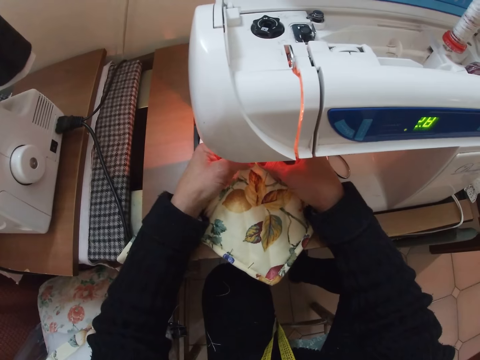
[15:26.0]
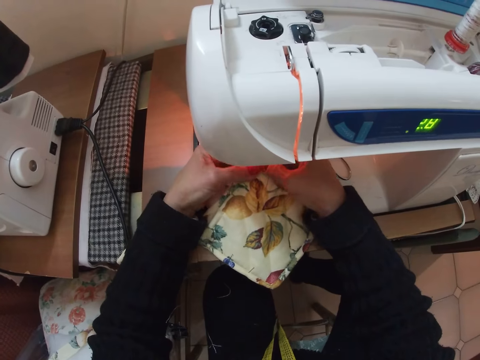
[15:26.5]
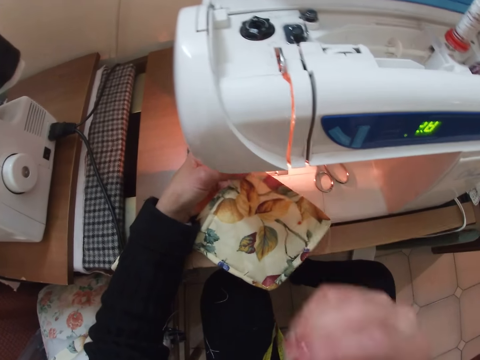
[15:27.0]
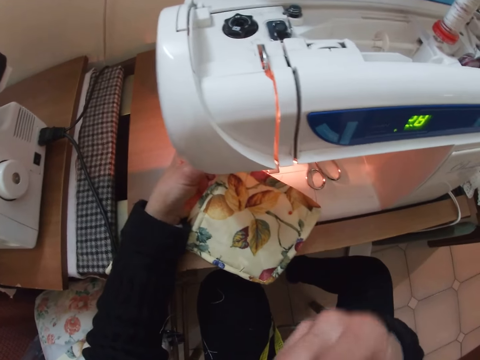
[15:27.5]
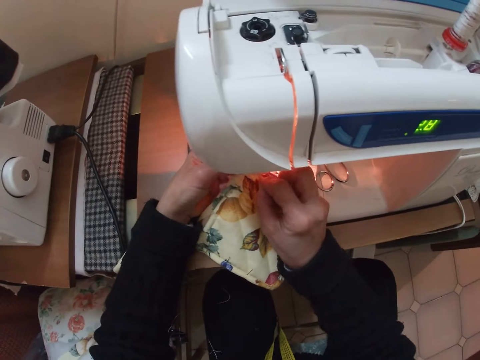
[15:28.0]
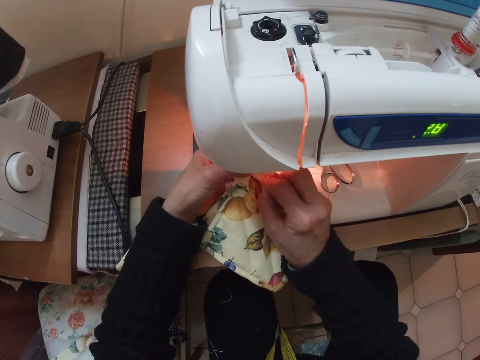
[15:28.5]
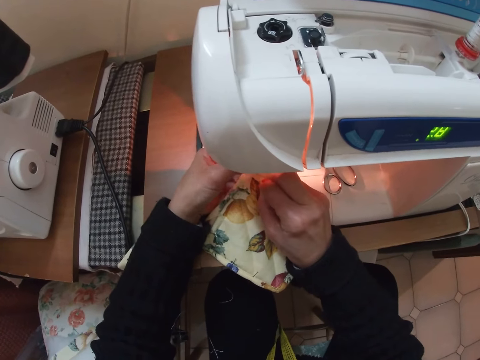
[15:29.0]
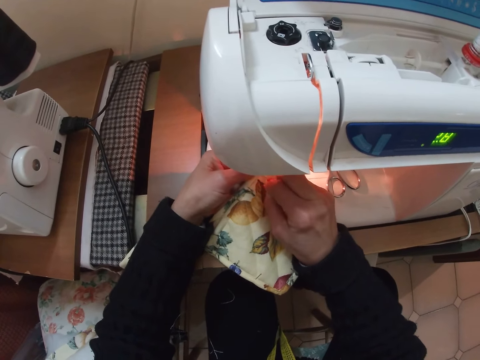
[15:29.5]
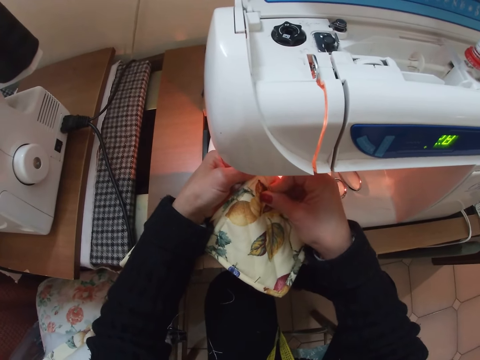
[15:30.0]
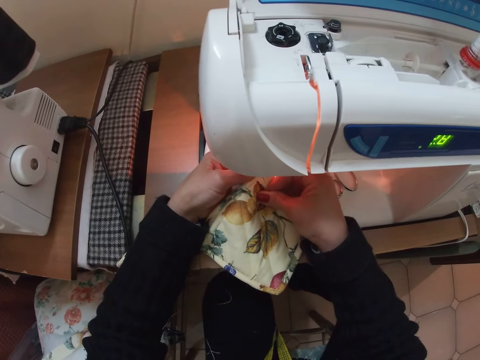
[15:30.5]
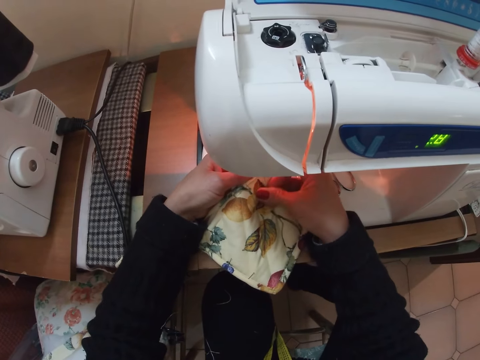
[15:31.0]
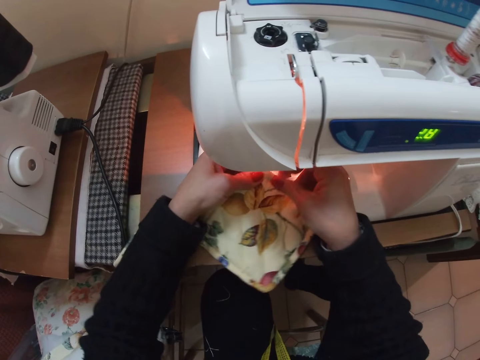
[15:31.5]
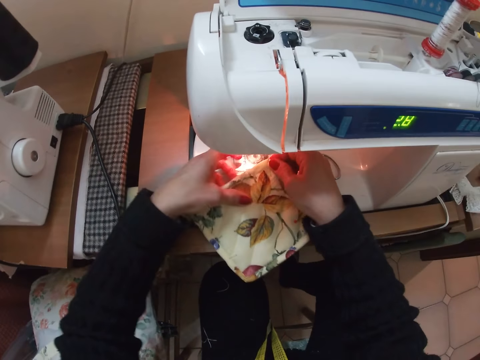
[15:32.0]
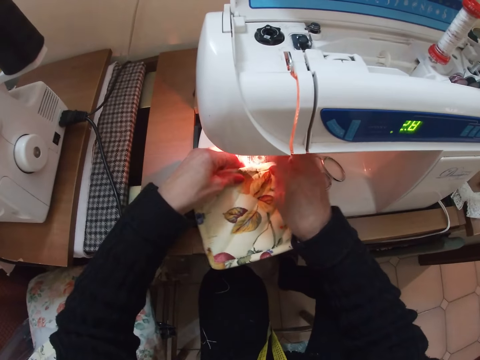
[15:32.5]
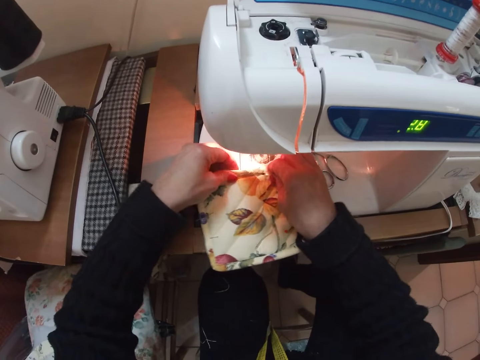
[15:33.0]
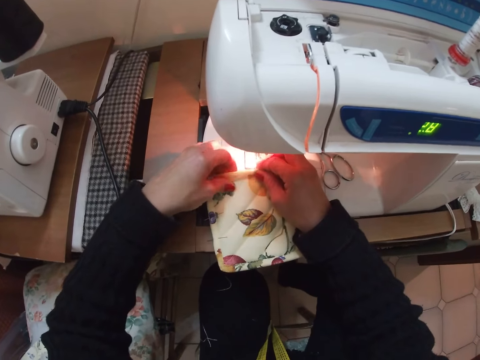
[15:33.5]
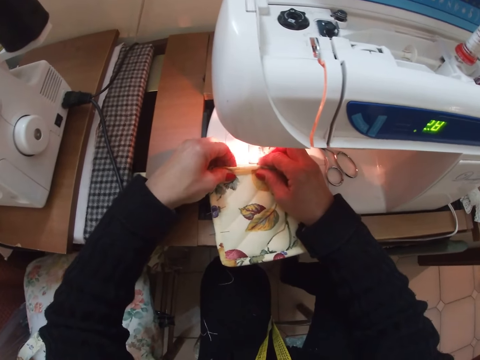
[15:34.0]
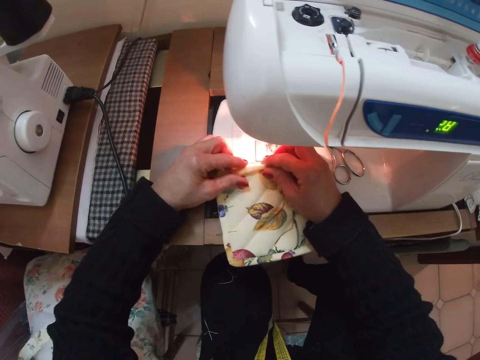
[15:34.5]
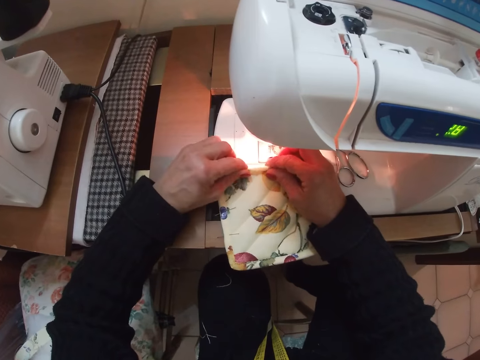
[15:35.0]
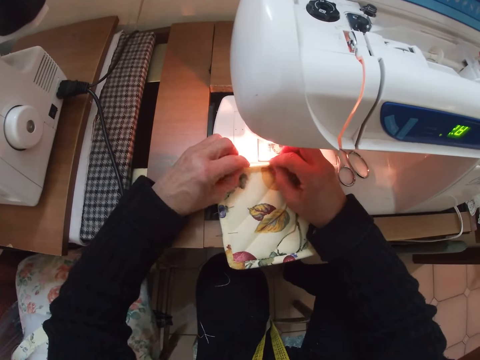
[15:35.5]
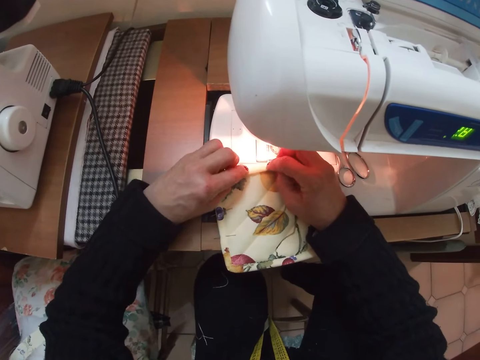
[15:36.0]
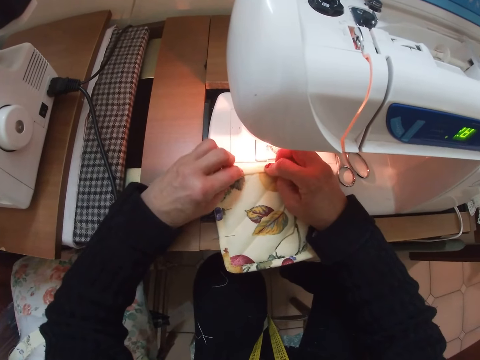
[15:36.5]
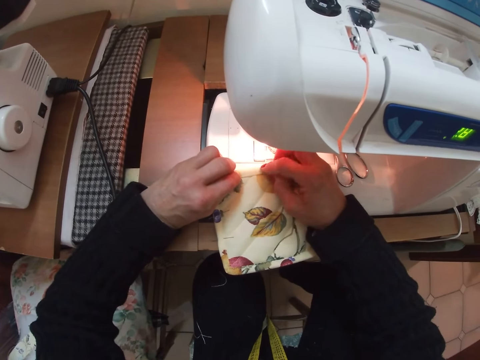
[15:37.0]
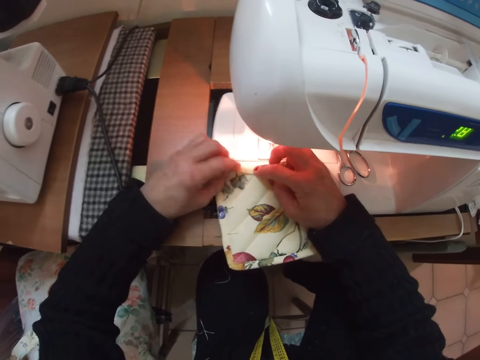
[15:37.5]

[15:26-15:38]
The camera wearer picks a needle from her body with her right hand. She fixes the needle on the cloth with her right hand. She adjusts the hem of the cloth with her hands.

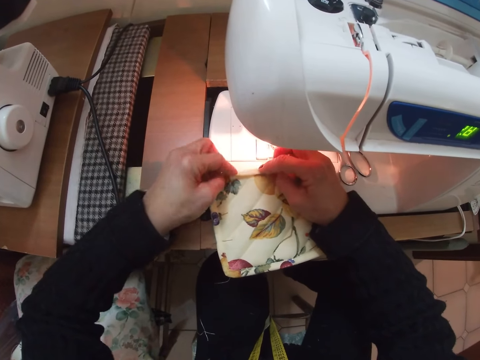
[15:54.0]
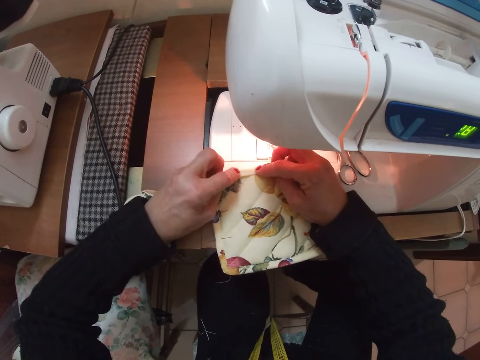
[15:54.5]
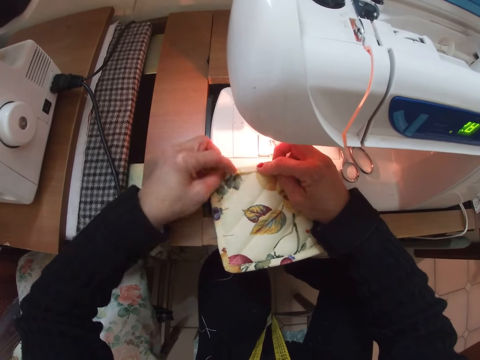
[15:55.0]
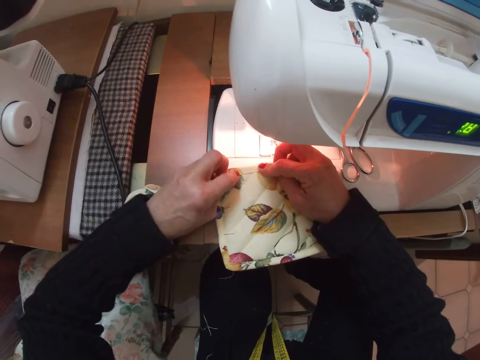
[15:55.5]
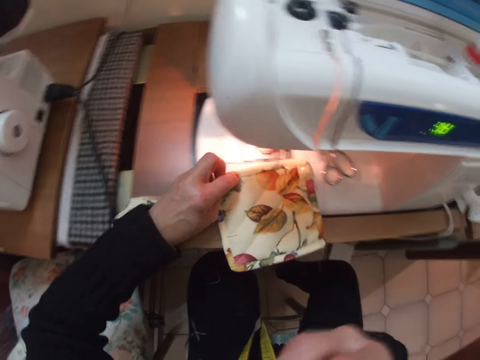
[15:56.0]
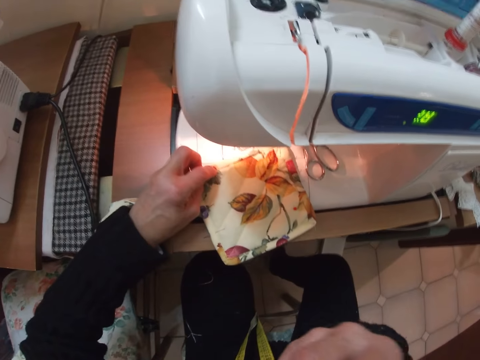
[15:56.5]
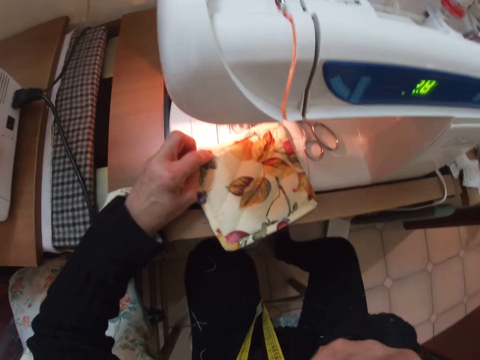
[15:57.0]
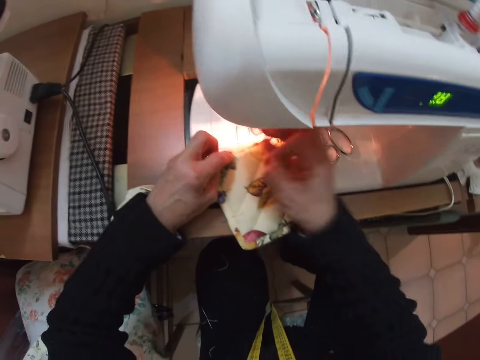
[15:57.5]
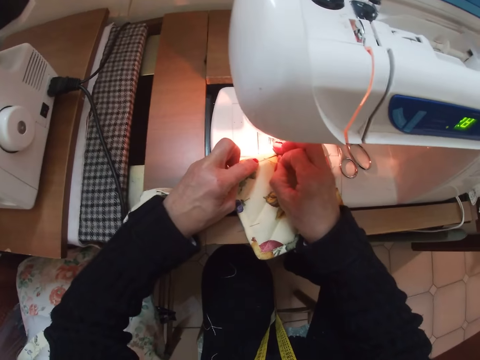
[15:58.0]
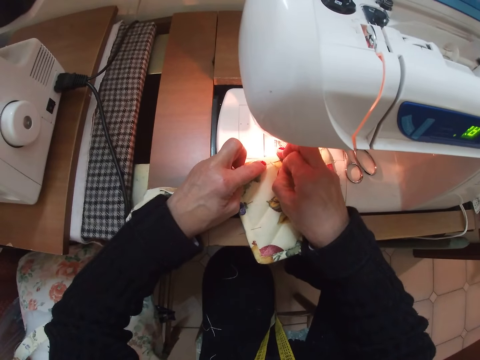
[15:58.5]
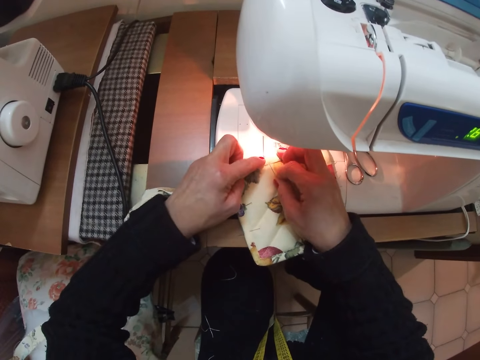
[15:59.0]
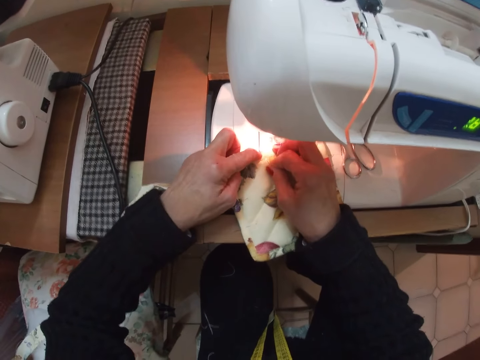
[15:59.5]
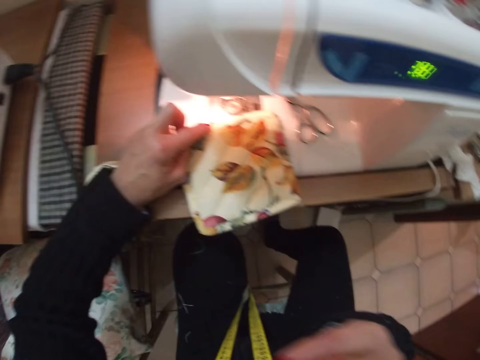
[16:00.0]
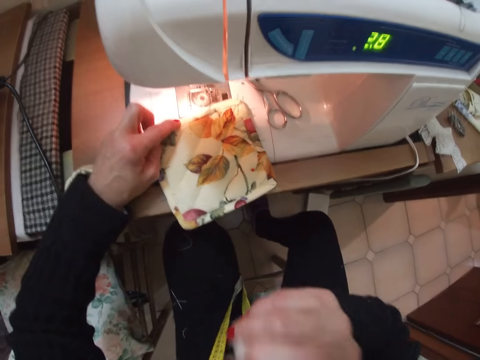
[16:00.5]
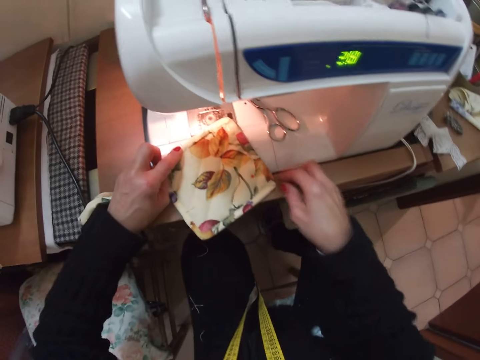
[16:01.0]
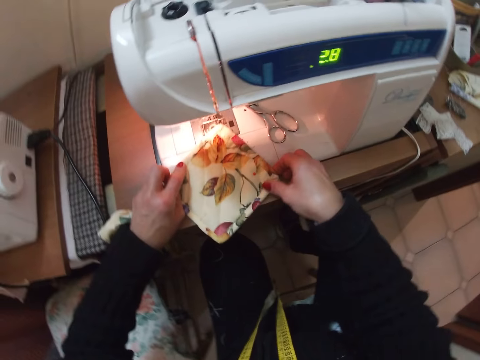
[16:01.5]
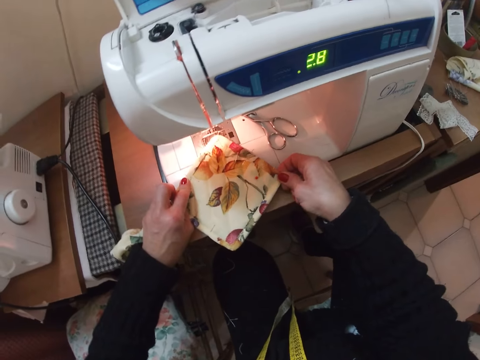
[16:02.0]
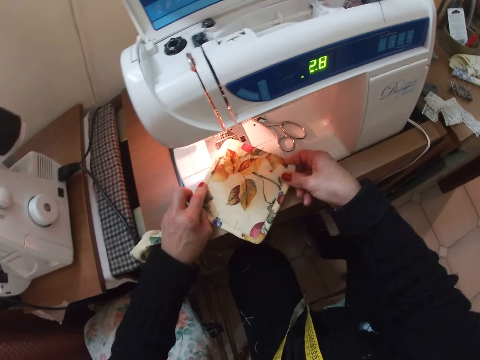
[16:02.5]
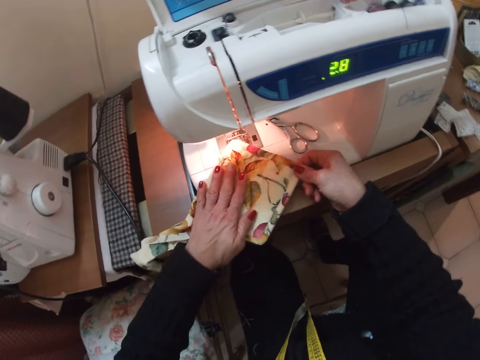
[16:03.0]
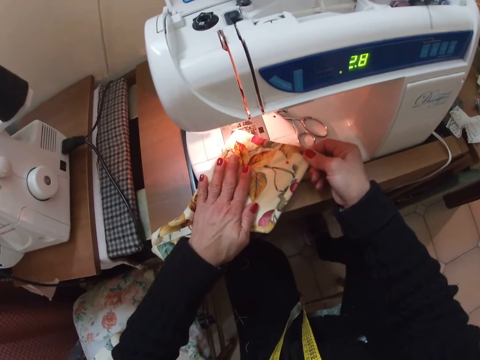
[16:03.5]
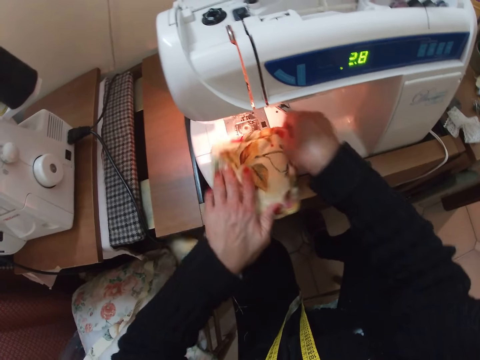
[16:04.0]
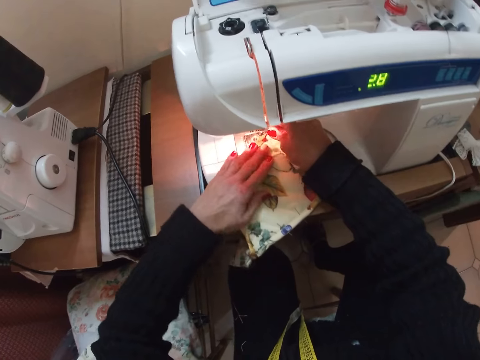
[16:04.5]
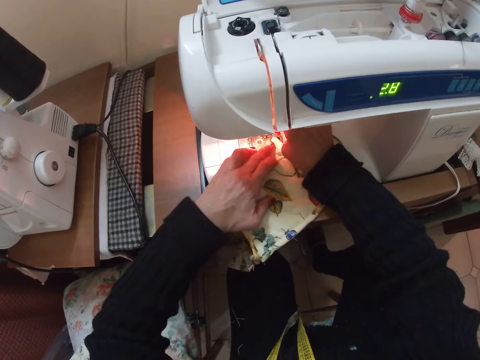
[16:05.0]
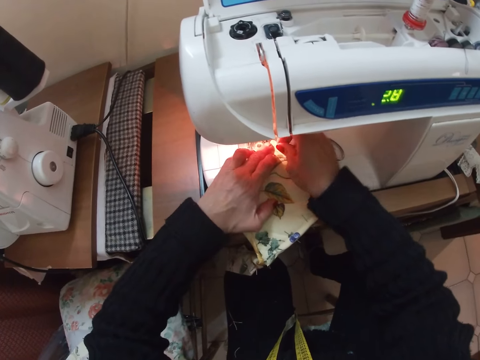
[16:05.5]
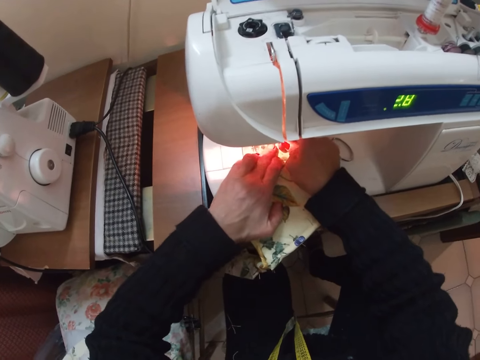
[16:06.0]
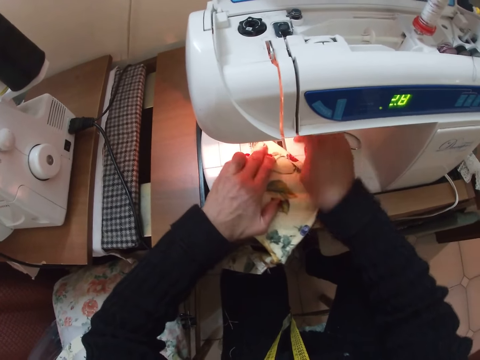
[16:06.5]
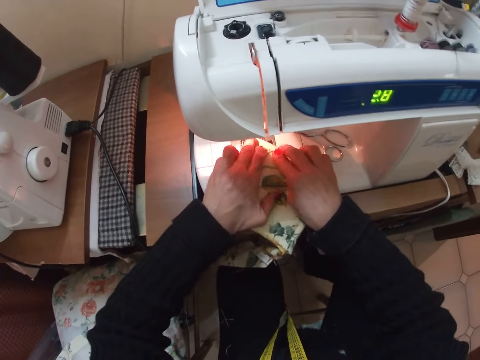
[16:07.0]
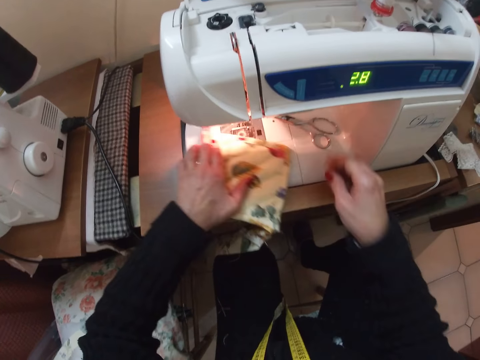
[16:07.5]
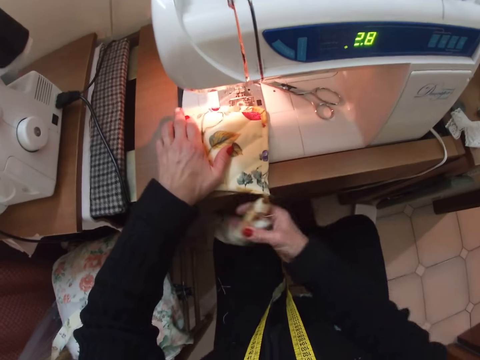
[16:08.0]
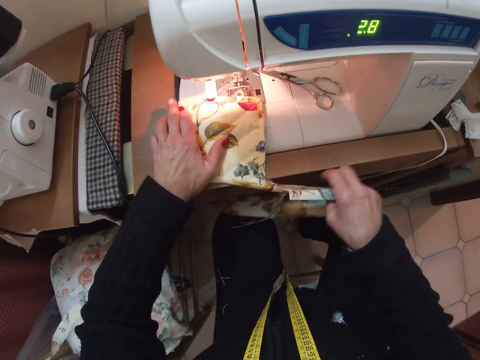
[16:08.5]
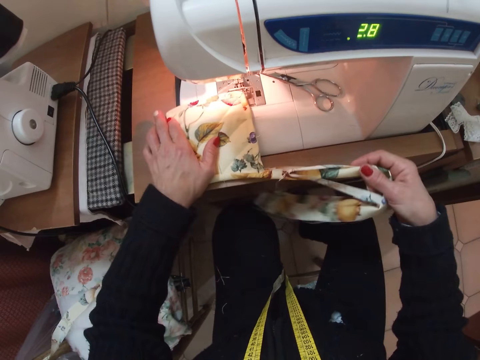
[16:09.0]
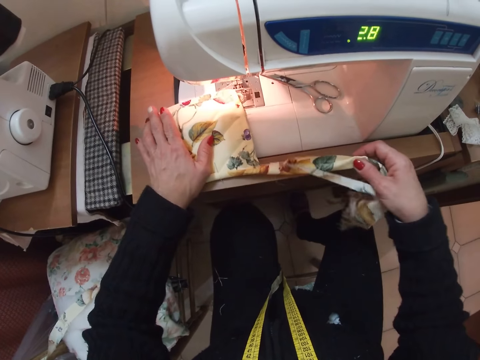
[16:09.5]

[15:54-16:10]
The camera wearer picks a needle or pin from her body with her right hand. She fixes the needle on the cloth with her right hand. She holds the pin. She touches her body with her right hand. She adjusts the cloth with her hands.
